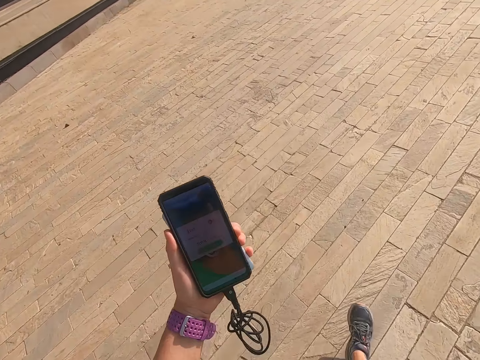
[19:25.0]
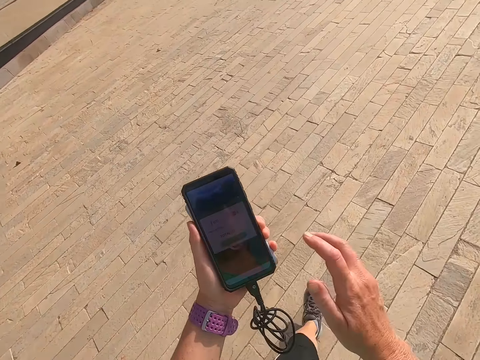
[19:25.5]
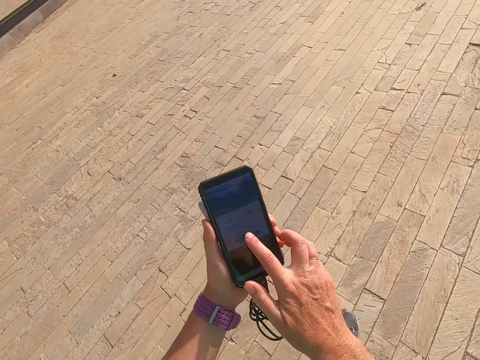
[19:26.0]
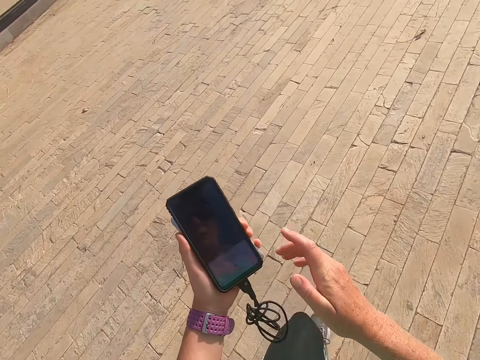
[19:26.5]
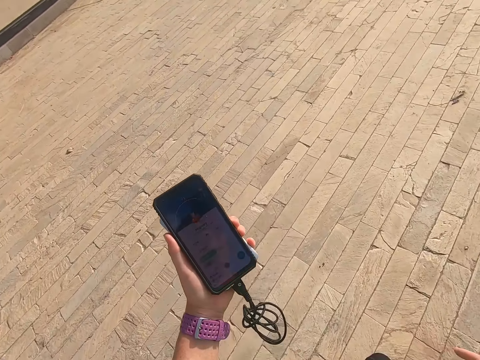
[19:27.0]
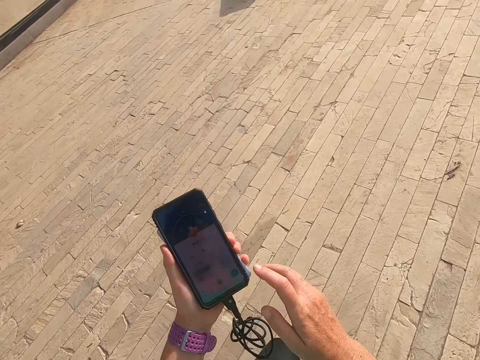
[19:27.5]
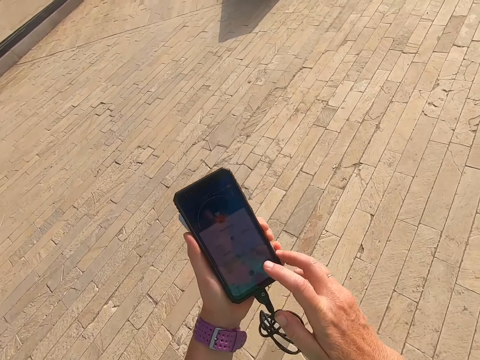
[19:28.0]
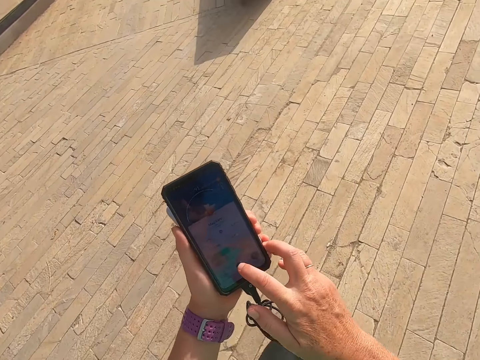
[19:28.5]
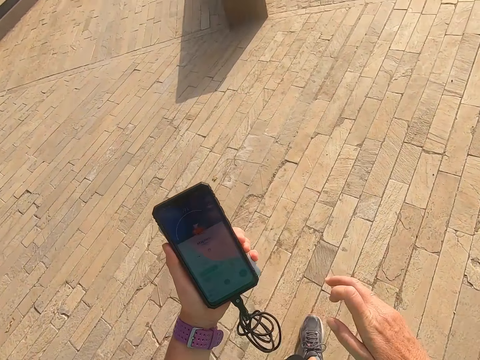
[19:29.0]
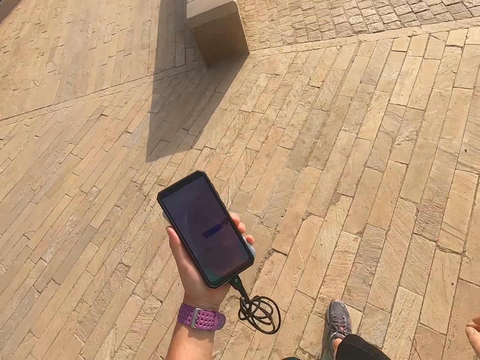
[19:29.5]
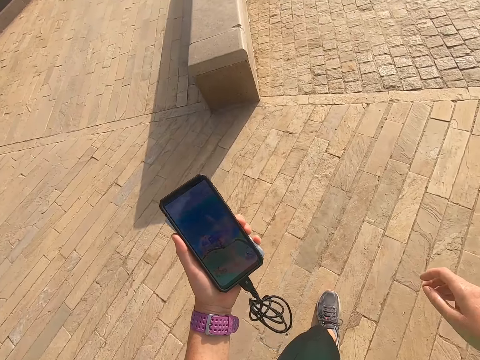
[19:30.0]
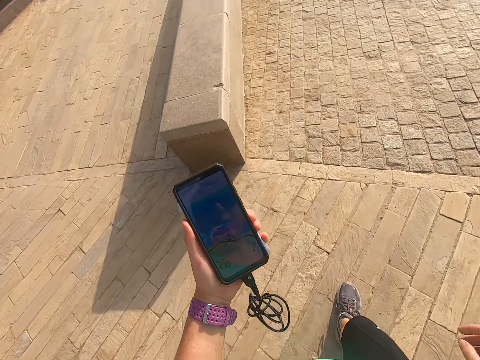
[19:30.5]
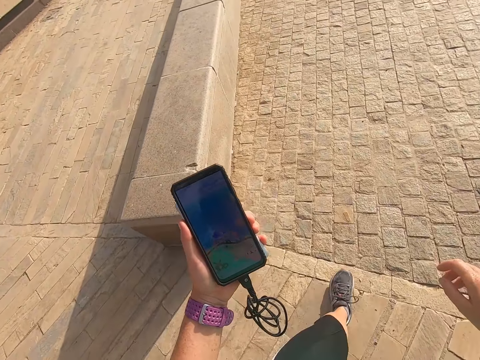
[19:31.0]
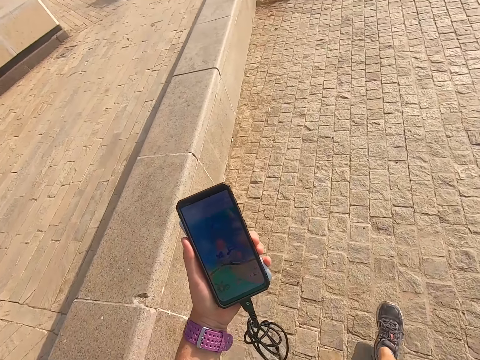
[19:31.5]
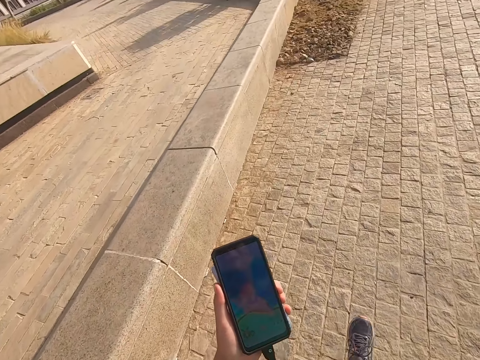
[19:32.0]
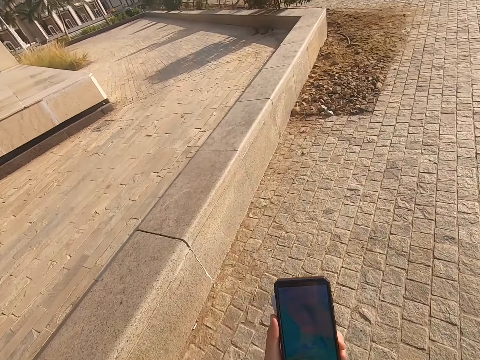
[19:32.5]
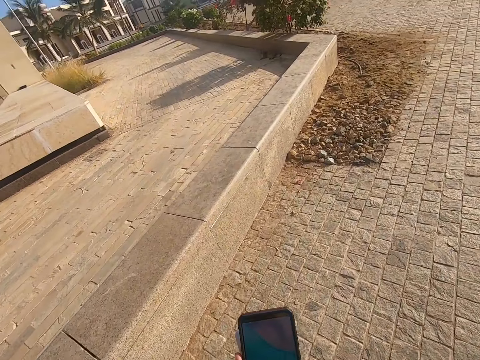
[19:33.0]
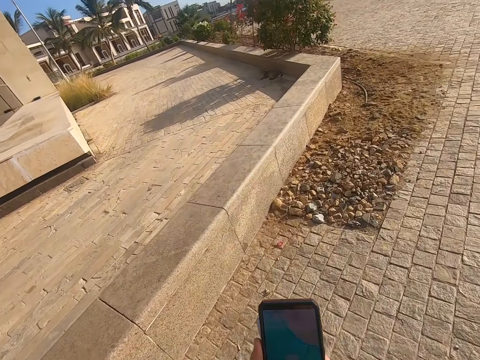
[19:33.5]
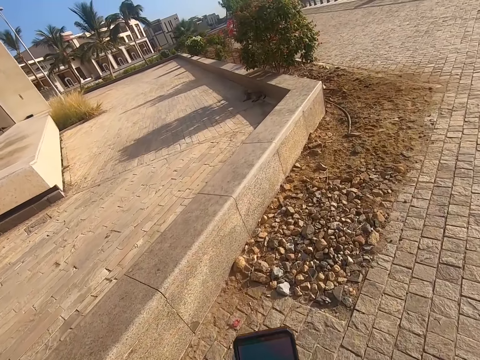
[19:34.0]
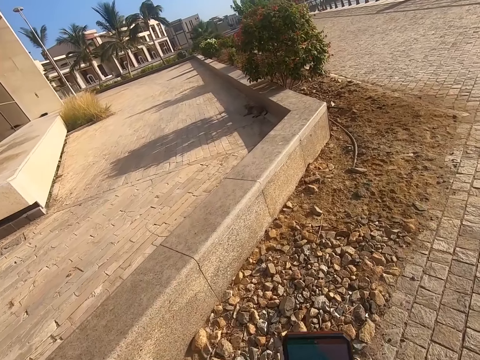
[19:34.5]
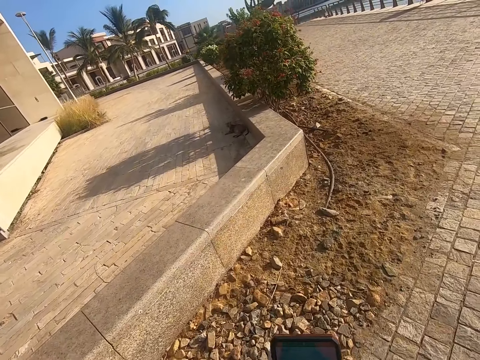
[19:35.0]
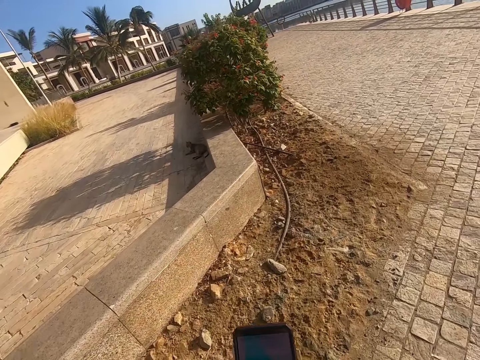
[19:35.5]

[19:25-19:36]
The camera wearer takes a selfie. They look at the phone, scroll the phone, walk on the road, and touch the phone. They scroll the phone. They walk with a man. They look at the phone and walk on the road.

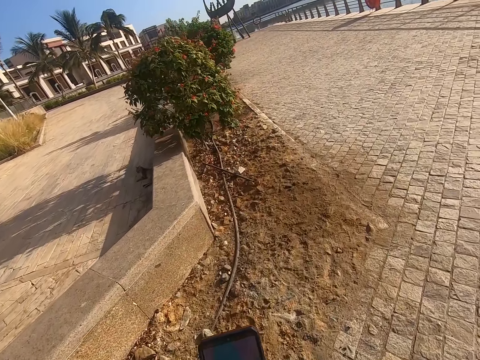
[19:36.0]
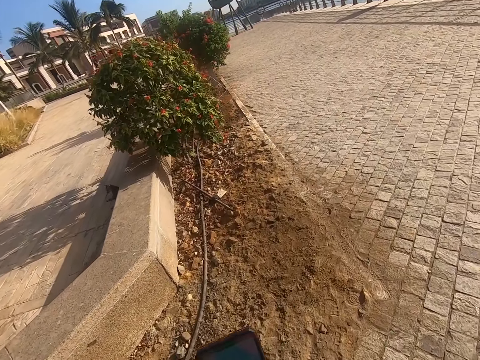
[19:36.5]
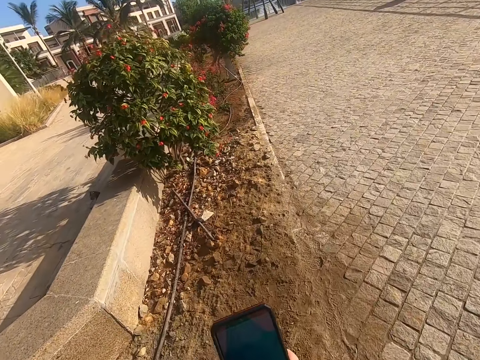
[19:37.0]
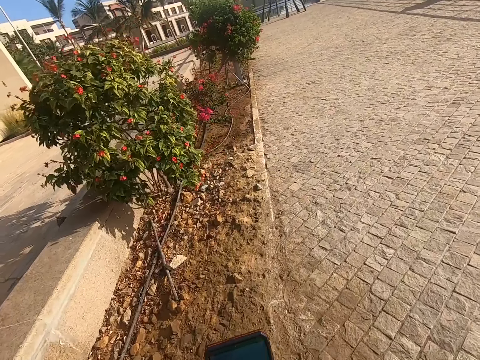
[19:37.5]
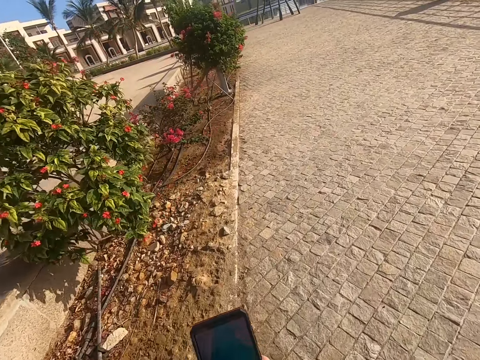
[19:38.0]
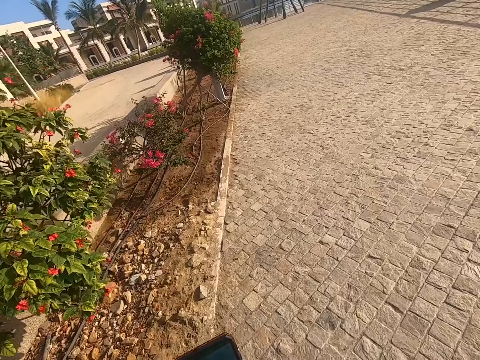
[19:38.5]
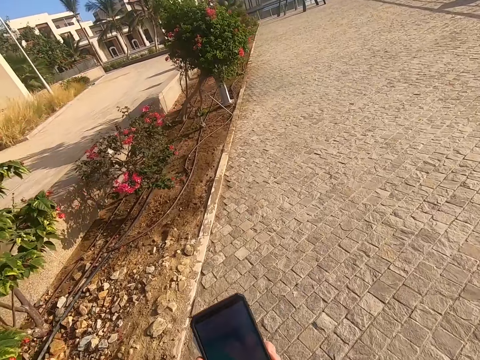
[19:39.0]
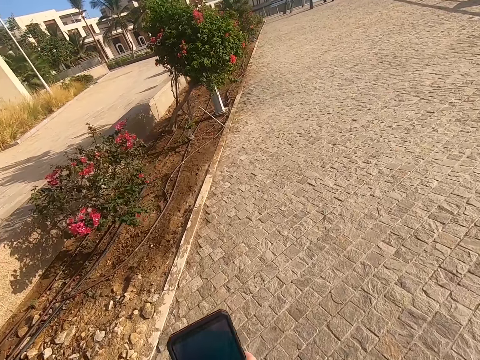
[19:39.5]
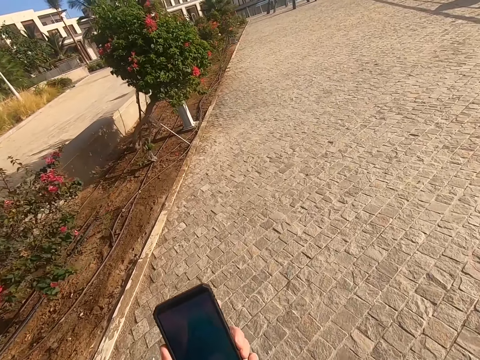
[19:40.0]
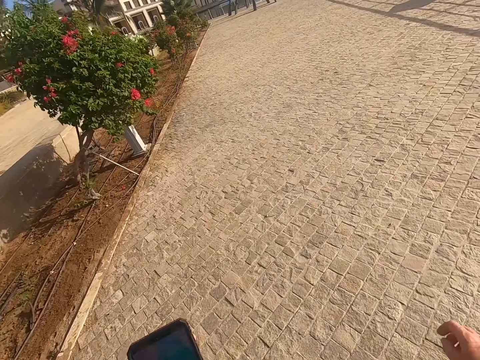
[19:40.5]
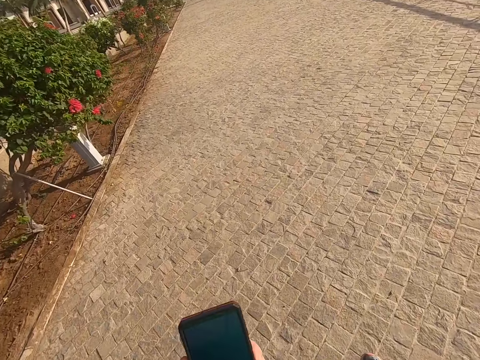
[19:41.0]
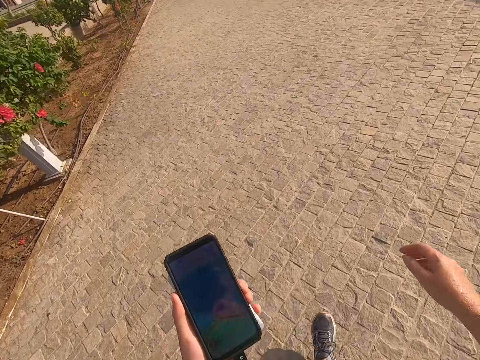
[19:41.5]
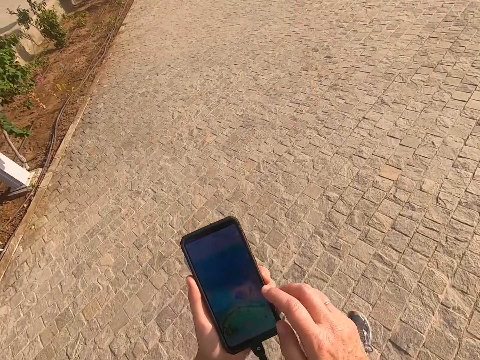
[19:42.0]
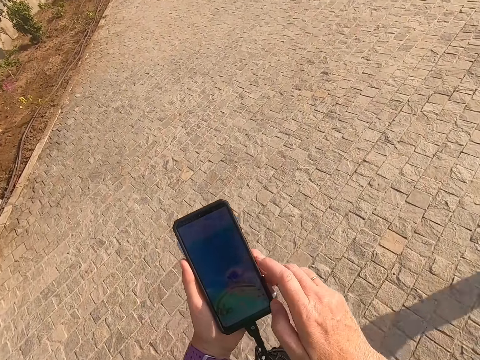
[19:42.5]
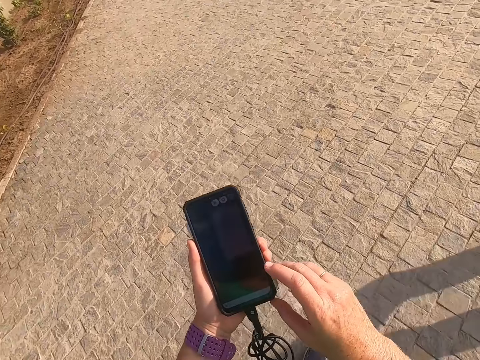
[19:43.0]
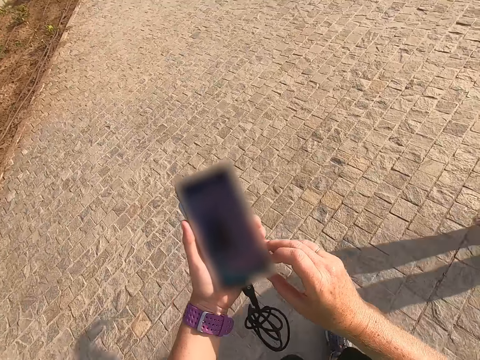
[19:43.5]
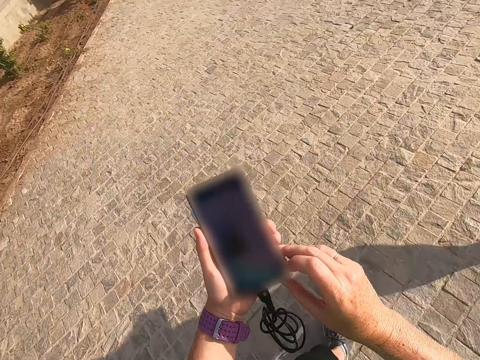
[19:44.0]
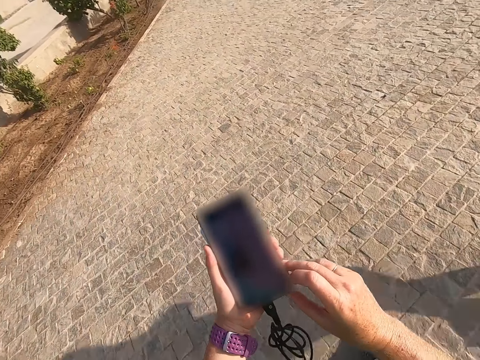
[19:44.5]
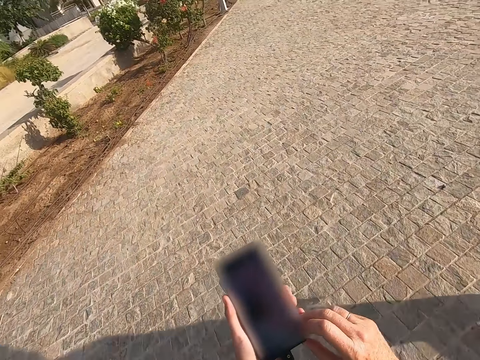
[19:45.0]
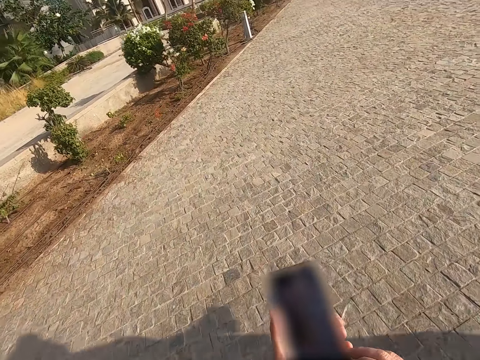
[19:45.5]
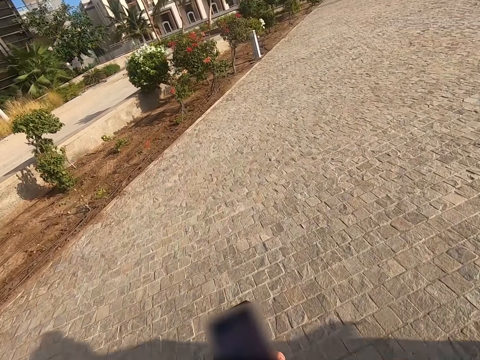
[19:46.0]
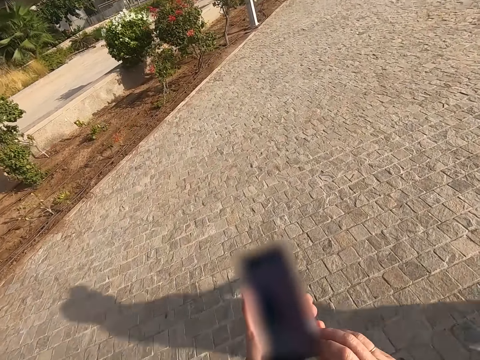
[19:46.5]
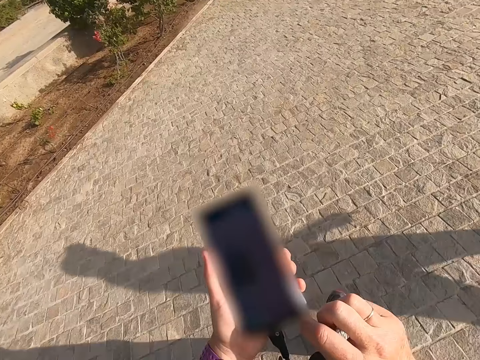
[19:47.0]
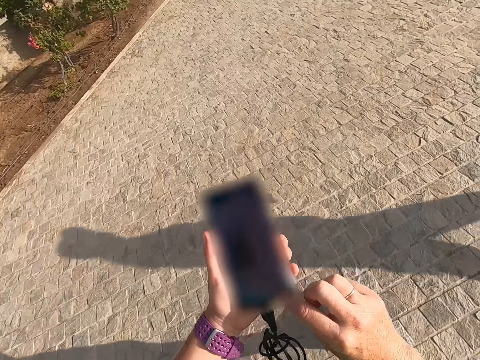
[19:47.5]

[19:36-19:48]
The camera wearer scrolls the phone. They hold the phone, look at the phone, walk on the road, and scroll the phone.

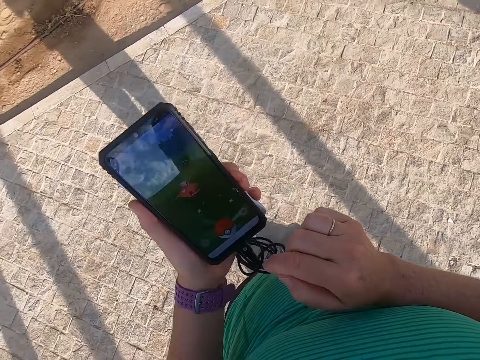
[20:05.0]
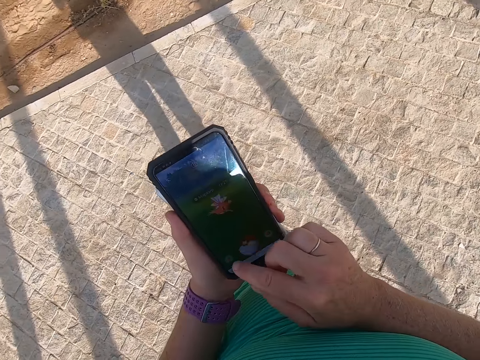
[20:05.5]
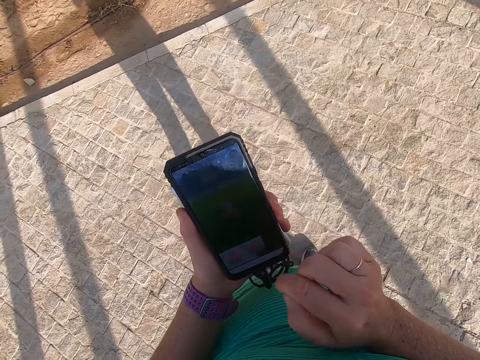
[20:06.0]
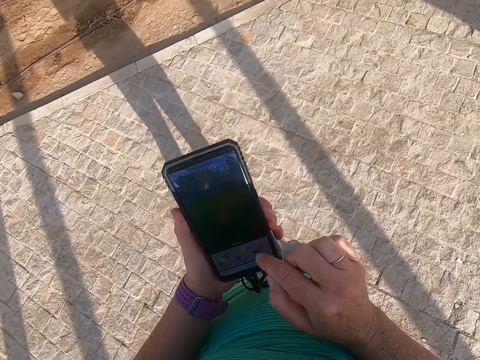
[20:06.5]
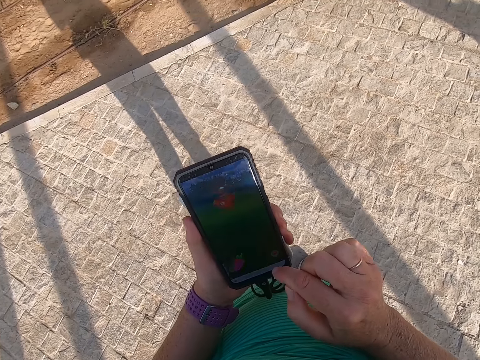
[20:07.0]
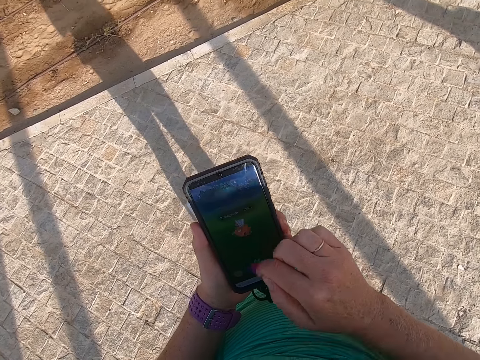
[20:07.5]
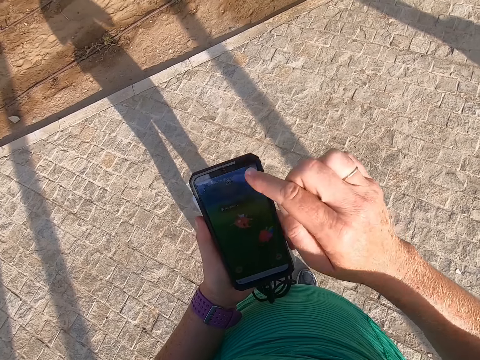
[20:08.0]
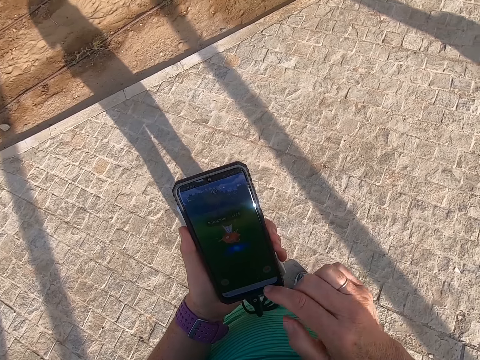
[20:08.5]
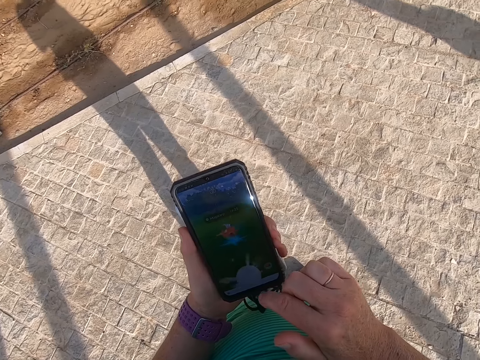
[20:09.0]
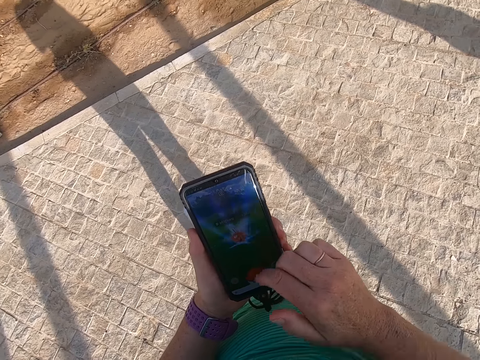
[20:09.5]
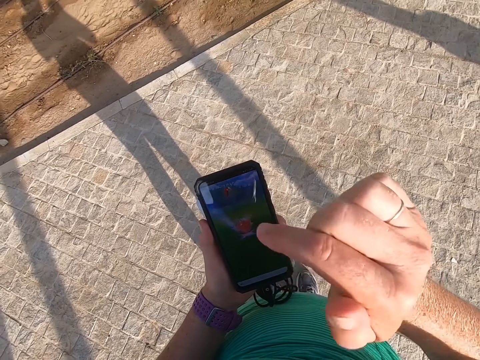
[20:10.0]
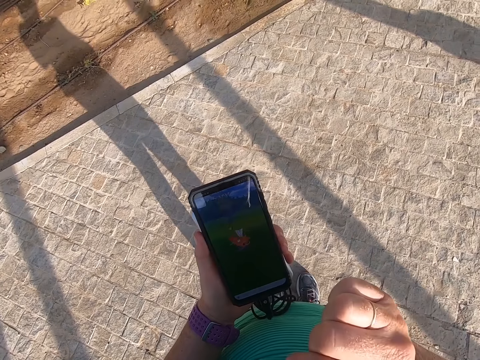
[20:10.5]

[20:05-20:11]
The camera wearer looks at the phone. They take a selfie. They scroll the phone.
